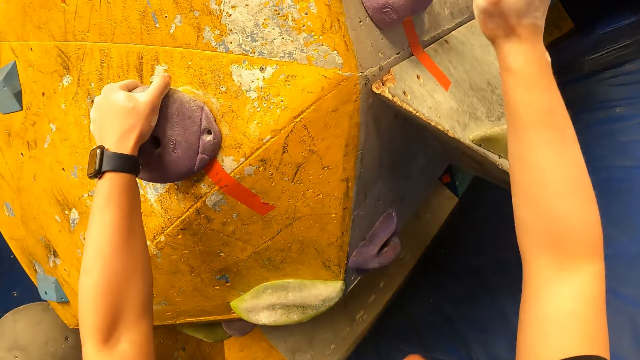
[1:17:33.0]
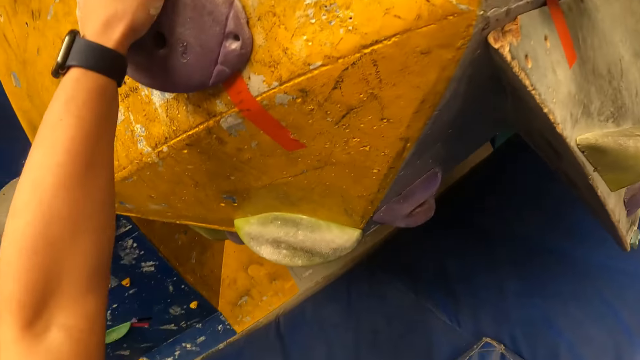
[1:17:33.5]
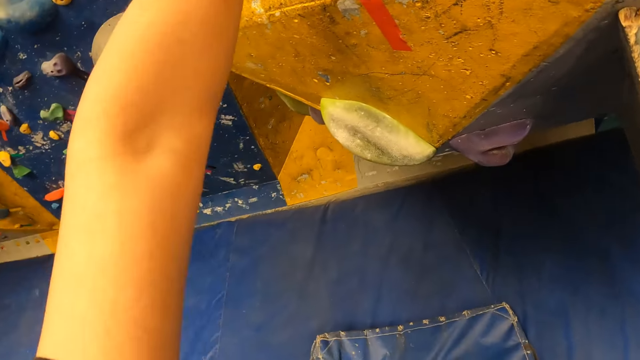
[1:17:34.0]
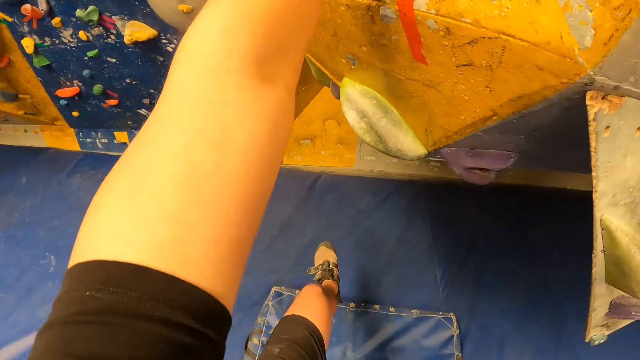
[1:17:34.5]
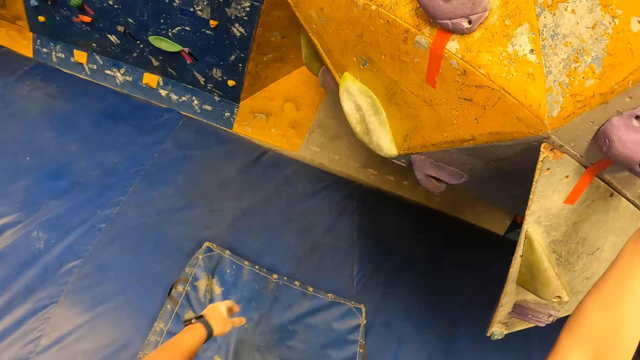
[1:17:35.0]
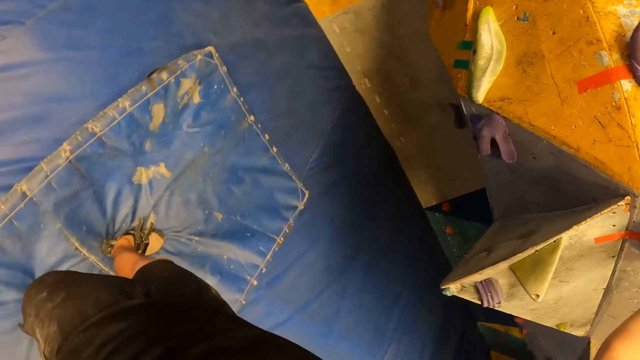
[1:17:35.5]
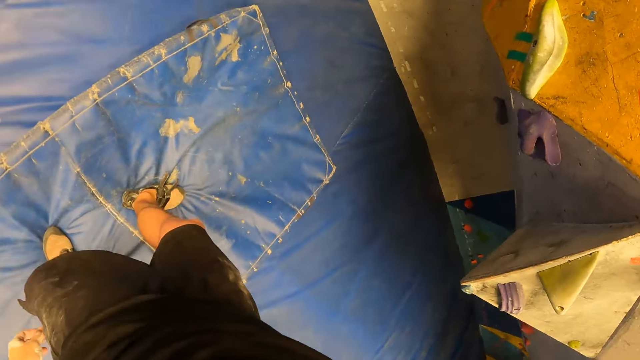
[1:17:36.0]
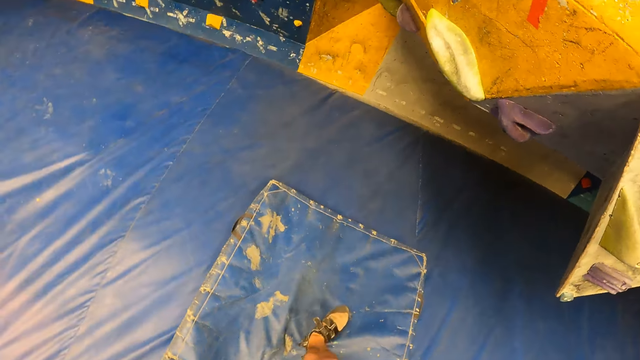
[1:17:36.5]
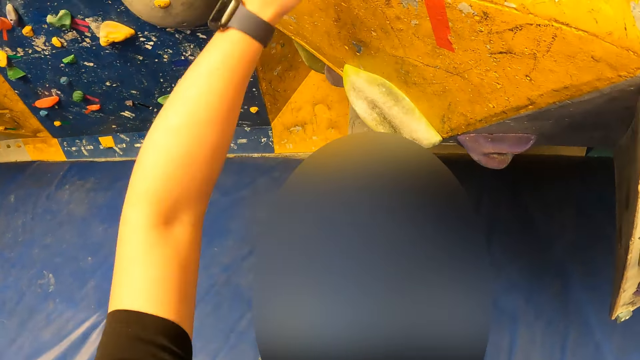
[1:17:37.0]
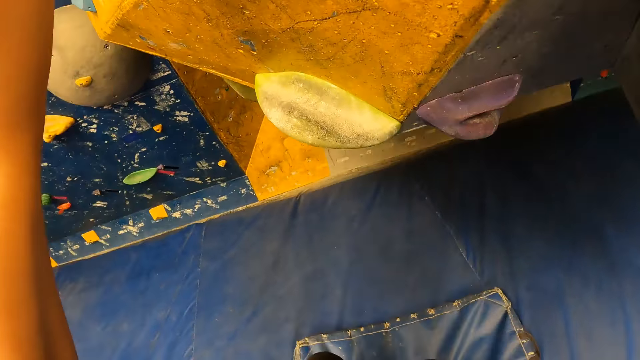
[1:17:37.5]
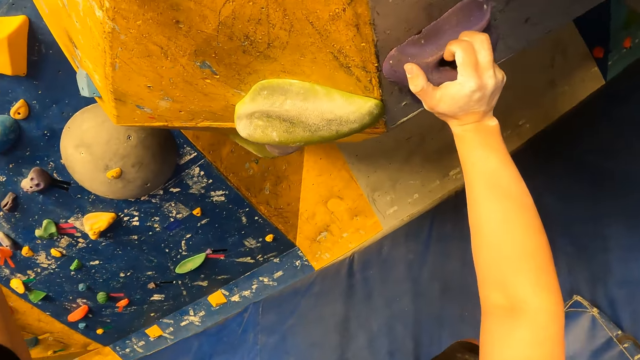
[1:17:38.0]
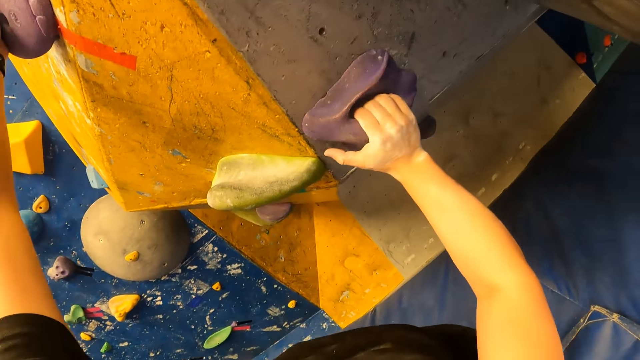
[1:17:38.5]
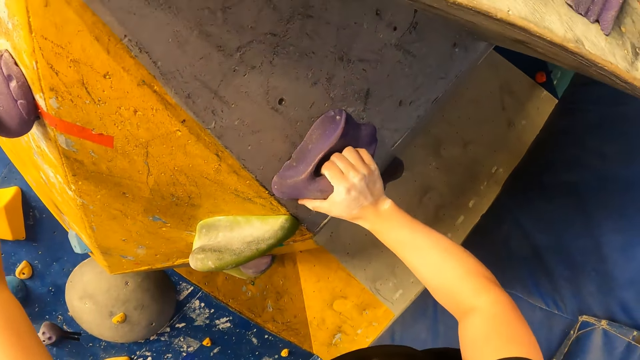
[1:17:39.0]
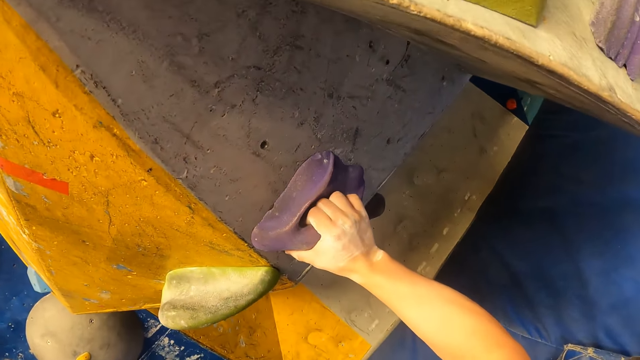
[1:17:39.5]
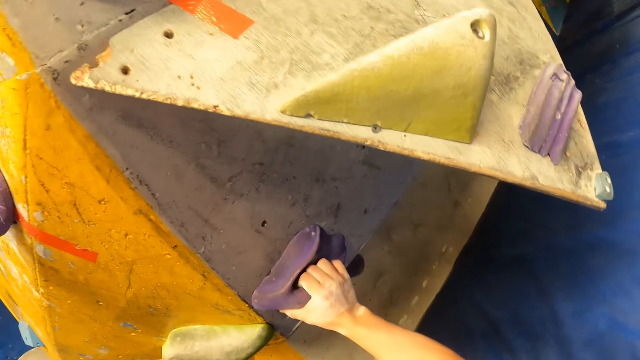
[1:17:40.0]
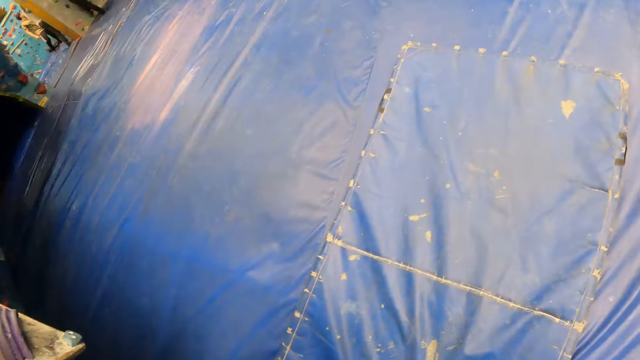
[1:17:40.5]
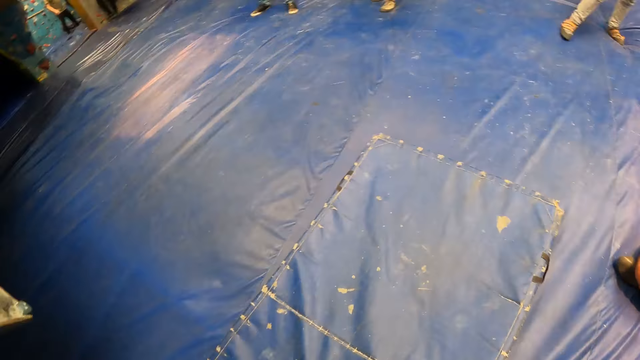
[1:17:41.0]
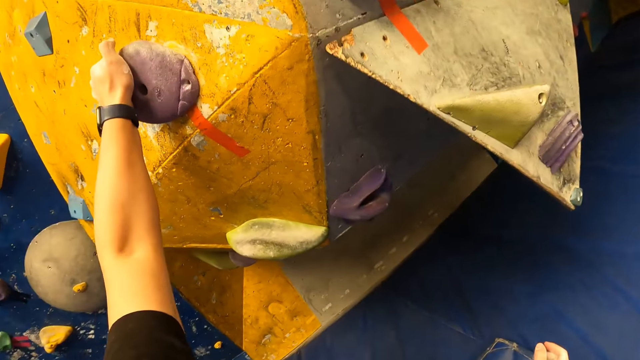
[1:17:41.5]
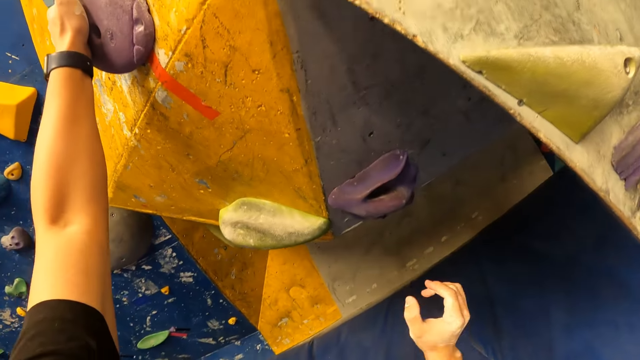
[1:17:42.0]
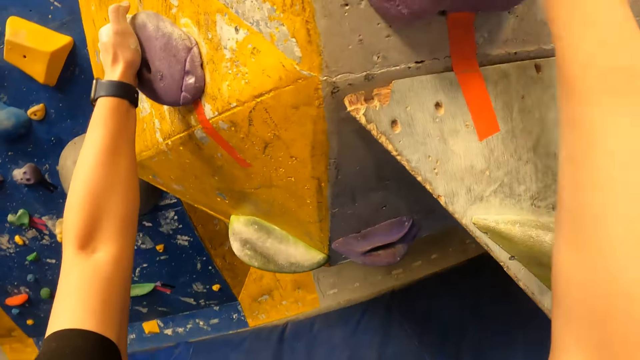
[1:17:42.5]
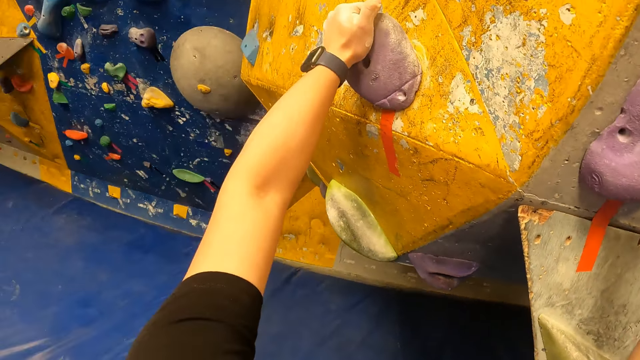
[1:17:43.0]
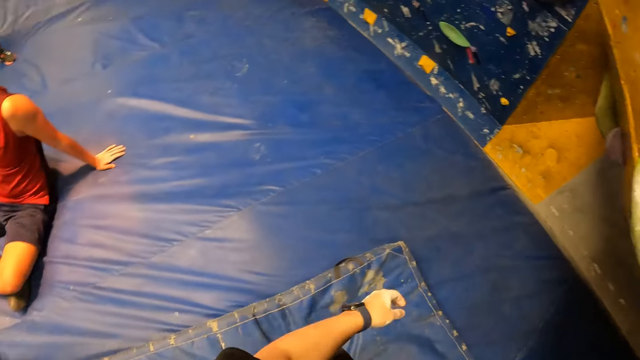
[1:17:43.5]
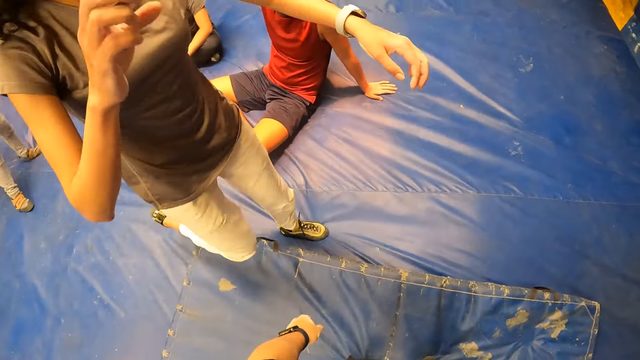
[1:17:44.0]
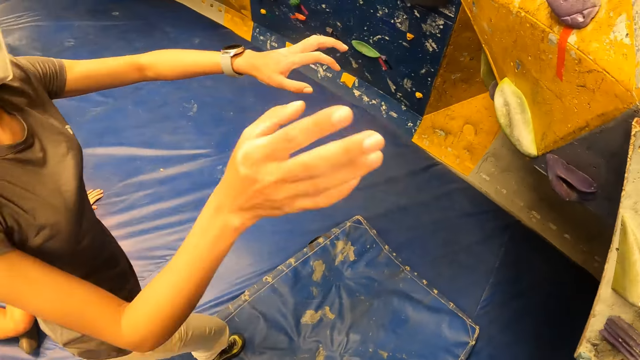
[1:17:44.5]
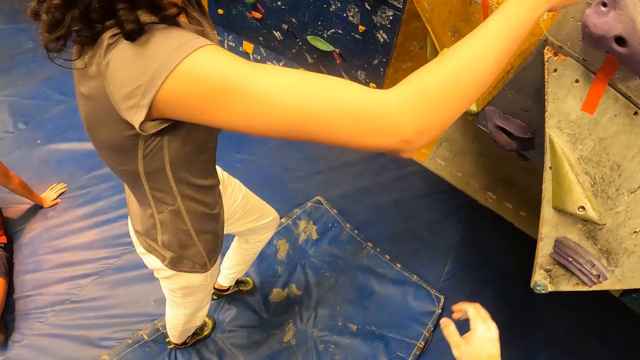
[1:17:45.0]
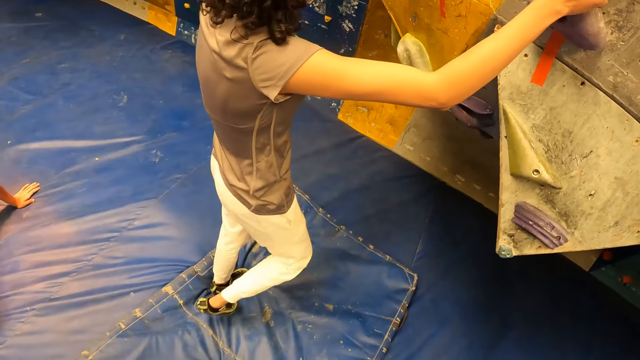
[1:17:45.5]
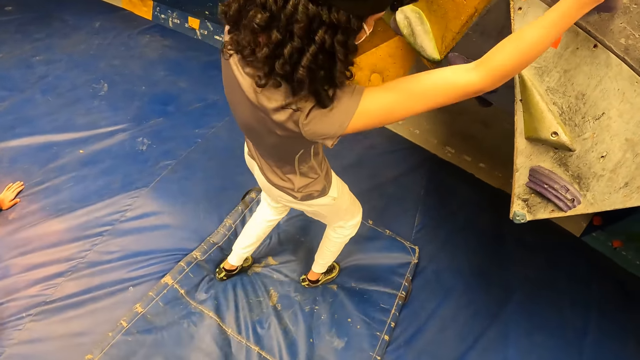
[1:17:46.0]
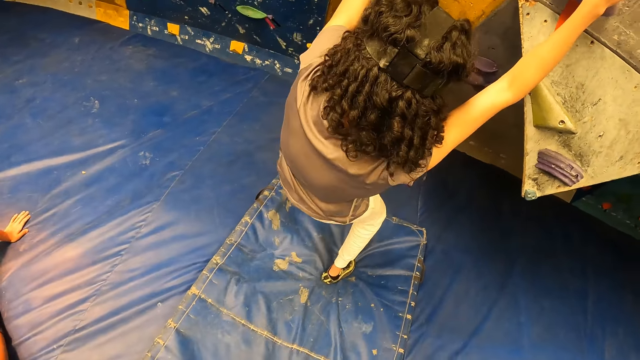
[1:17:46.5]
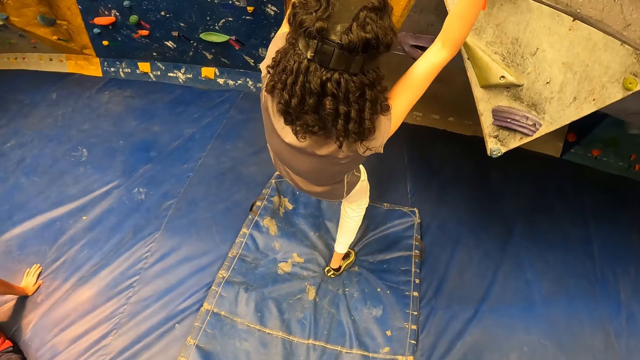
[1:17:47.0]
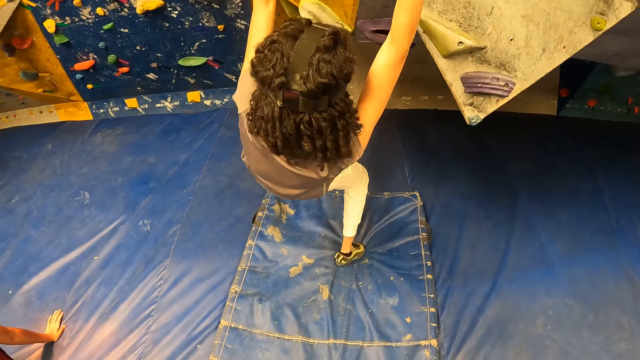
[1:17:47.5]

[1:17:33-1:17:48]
The camera wearer drops a hand from the climbing wall. They look around. They climb the climbing wall. They look around. They climb the climbing wall. They look around. They descend the climbing wall. They look around. A woman climbs the bouldering wall.

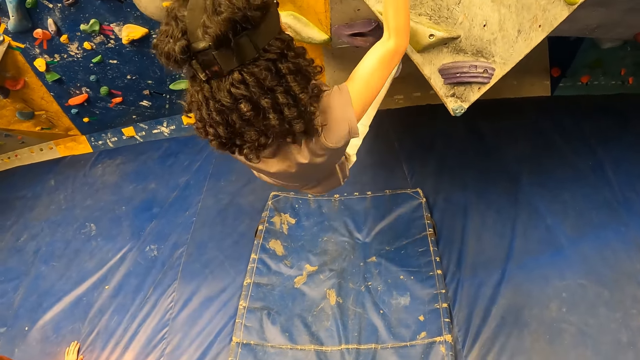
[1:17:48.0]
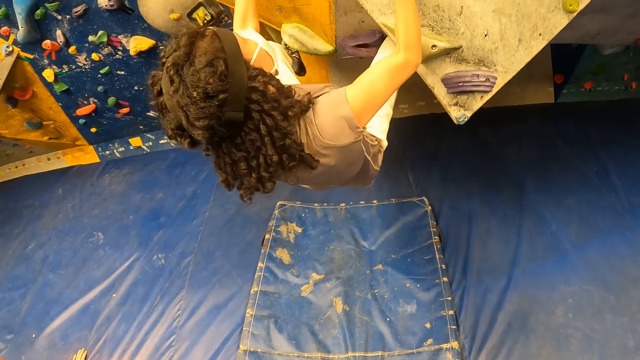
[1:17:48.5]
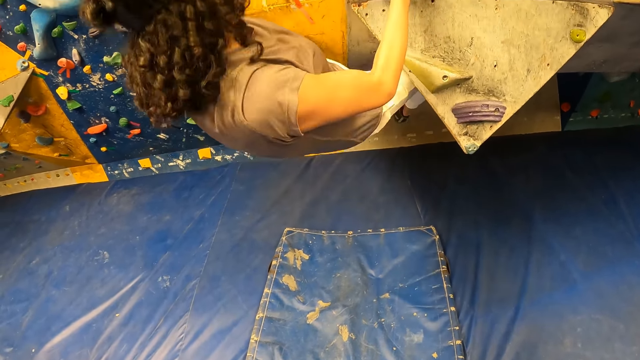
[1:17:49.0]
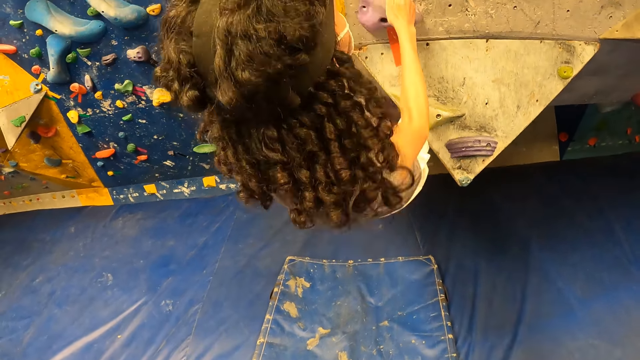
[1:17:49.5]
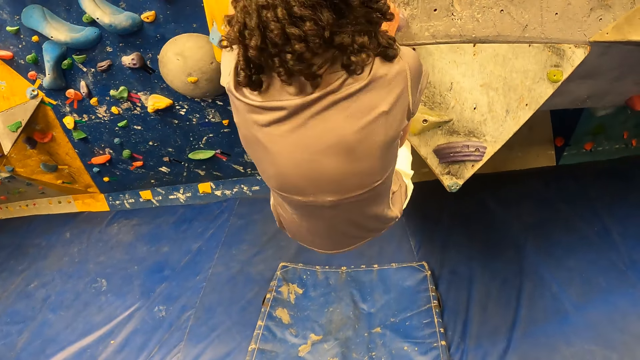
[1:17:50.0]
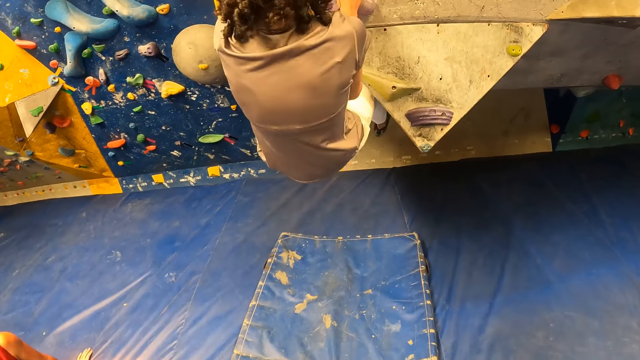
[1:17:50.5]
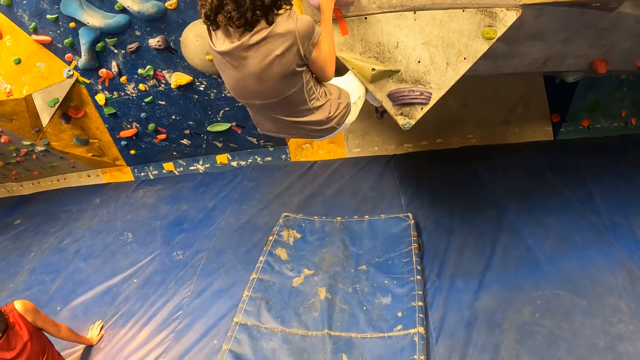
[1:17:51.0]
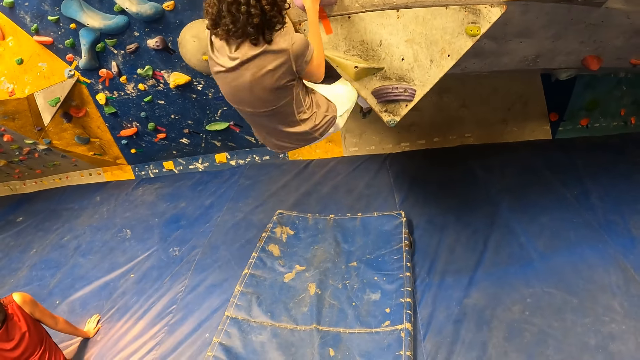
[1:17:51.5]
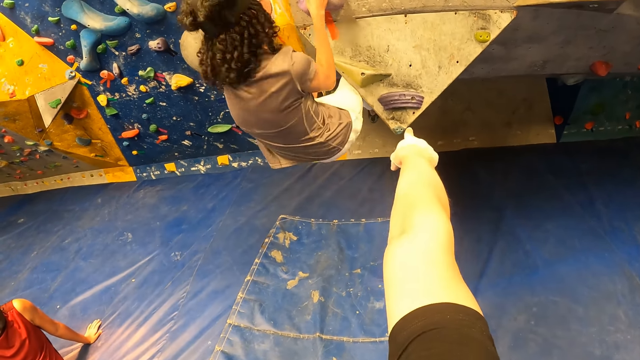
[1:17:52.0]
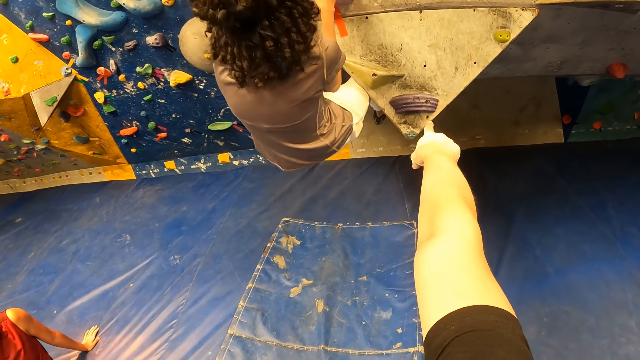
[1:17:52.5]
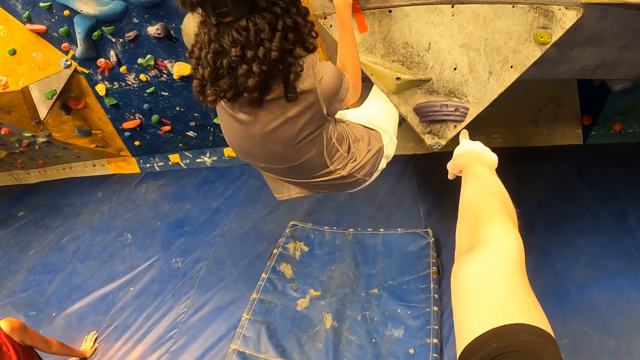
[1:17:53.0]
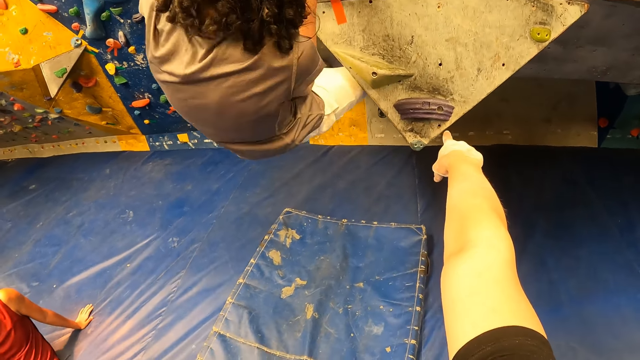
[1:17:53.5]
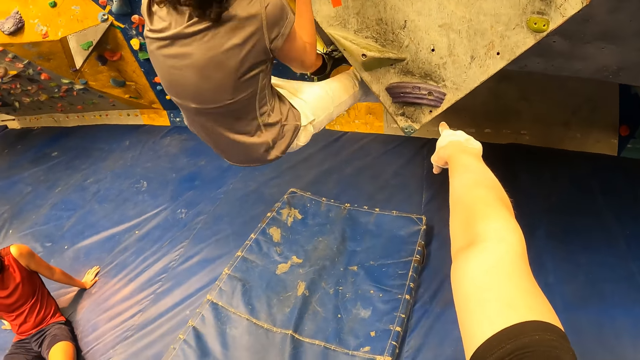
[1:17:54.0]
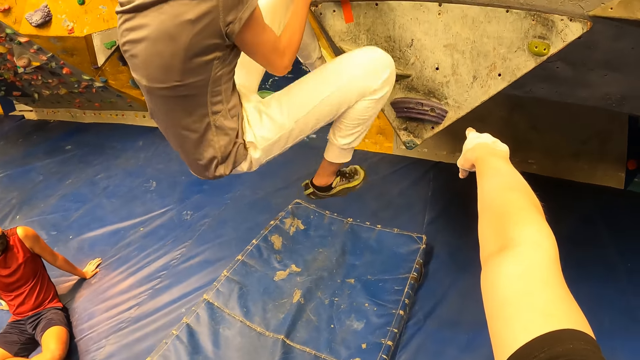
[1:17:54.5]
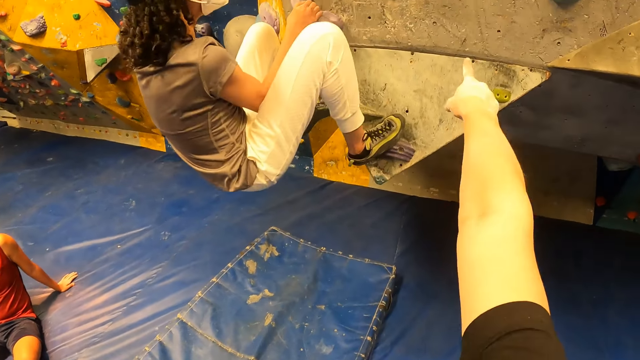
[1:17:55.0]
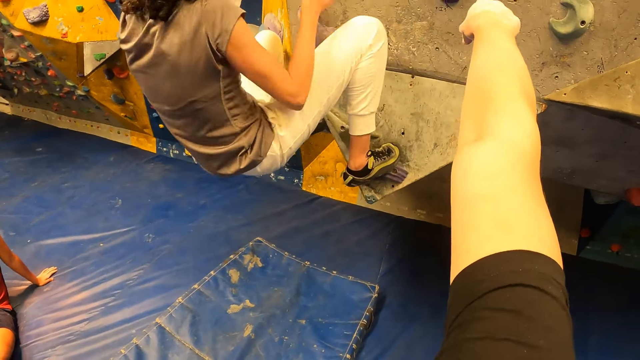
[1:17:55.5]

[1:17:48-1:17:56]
The camera wearer points to a climb stone on the bouldering wall with his right hand.
